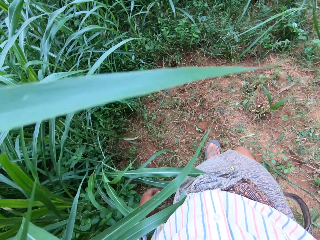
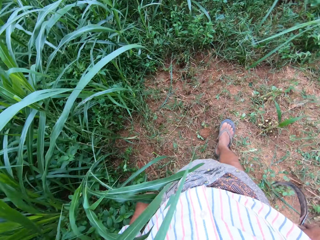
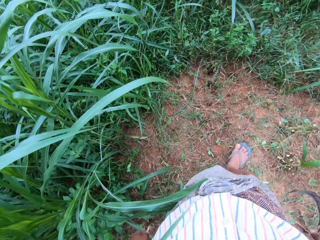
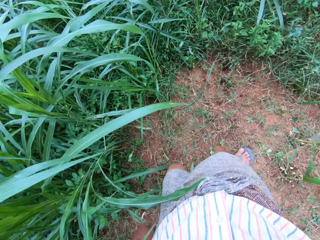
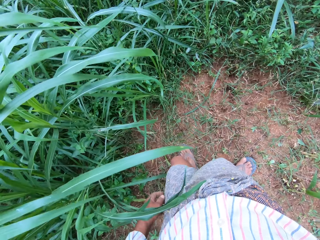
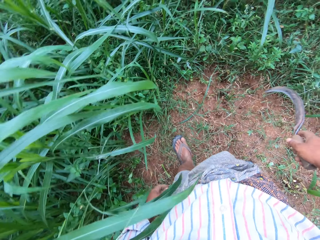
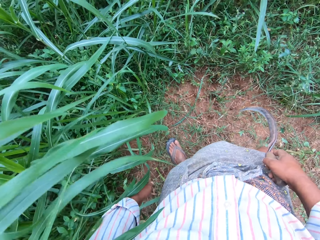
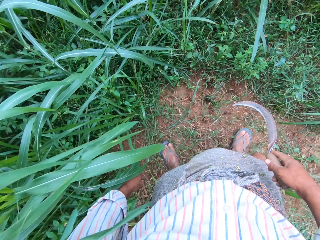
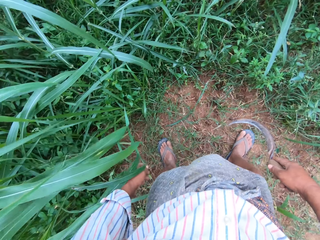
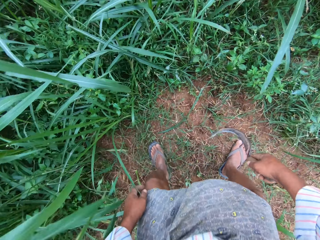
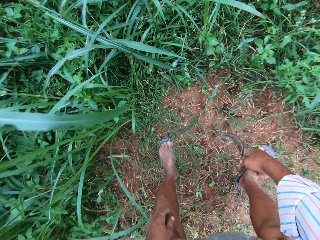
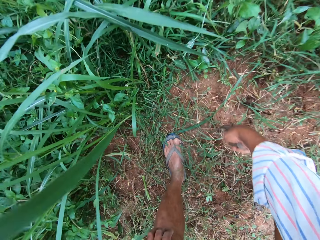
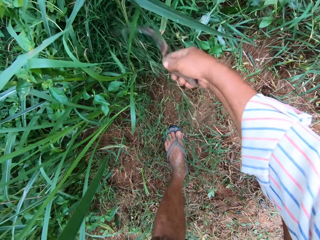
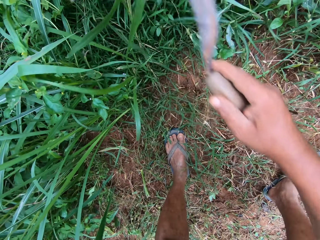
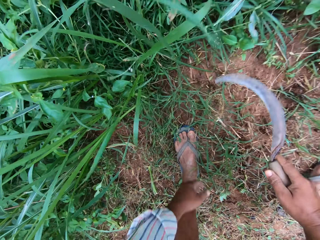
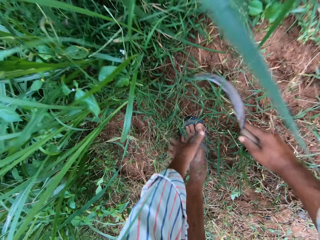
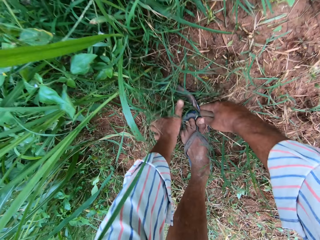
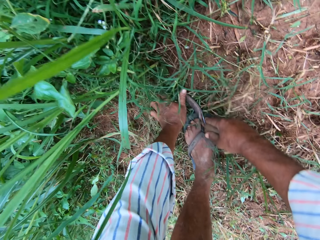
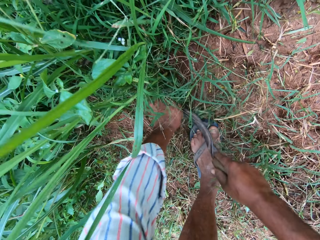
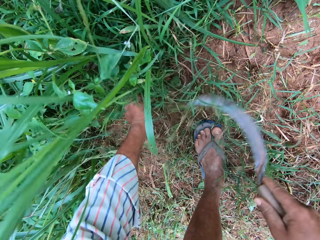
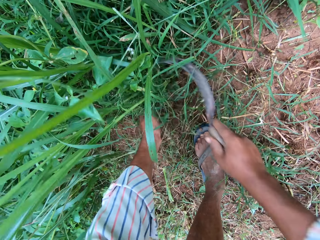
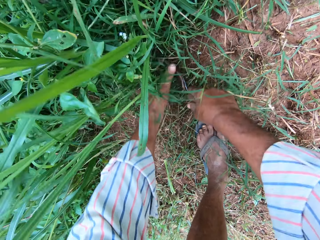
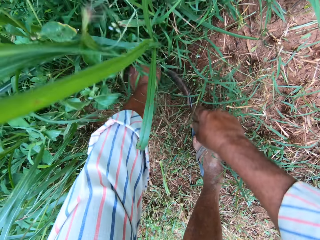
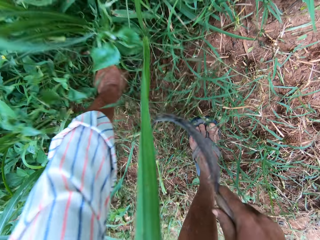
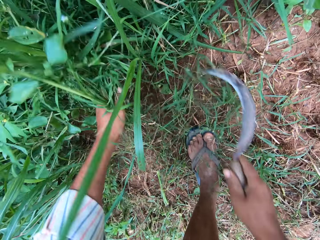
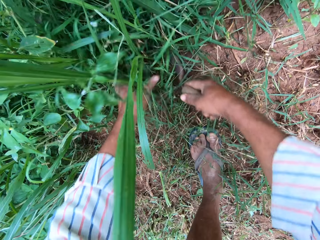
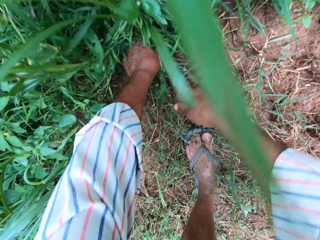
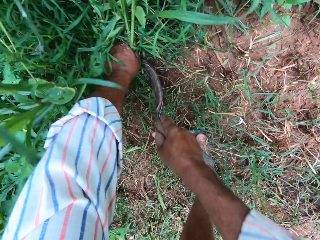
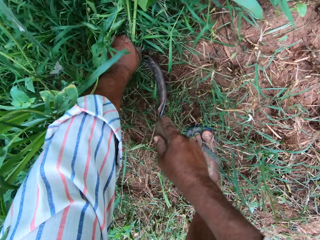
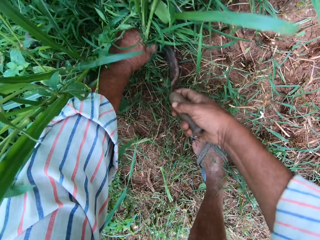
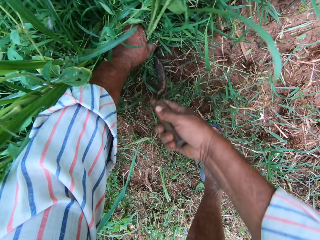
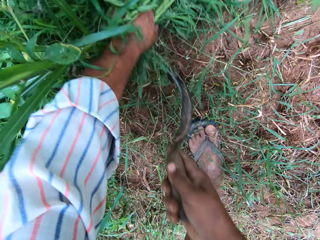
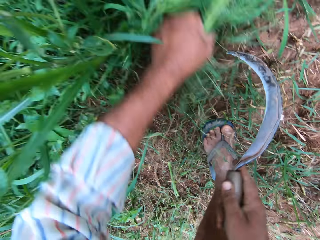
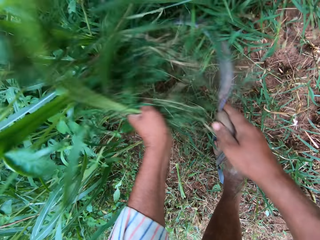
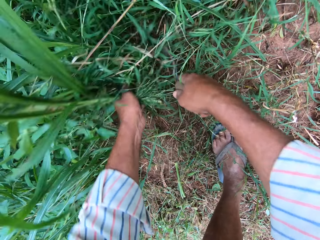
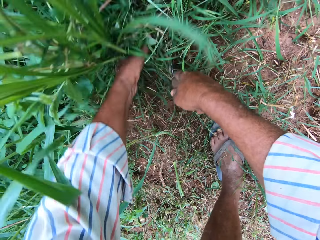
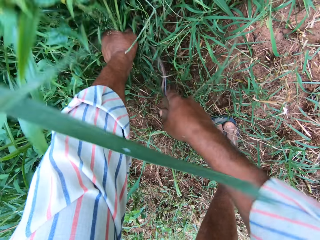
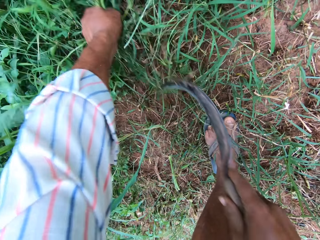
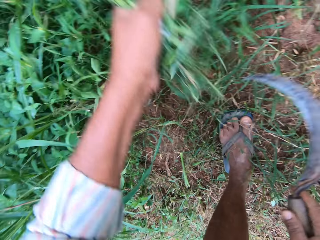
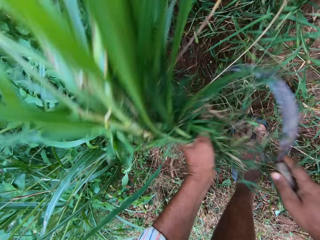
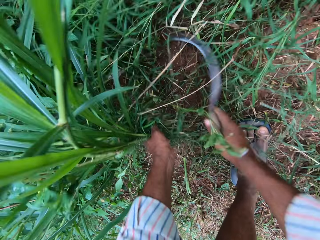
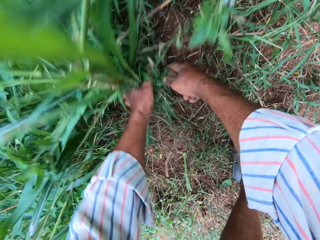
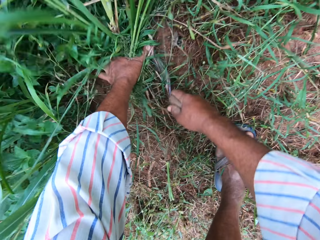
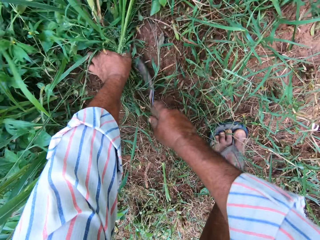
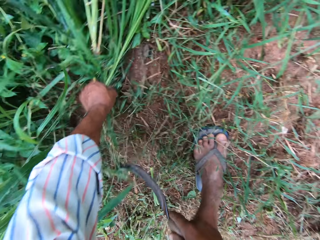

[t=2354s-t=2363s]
The camera wearer moves the grasses with the sickle in his right hand. He cuts the grasses with the sickle in his right hand. He holds the grasses with his left hand.

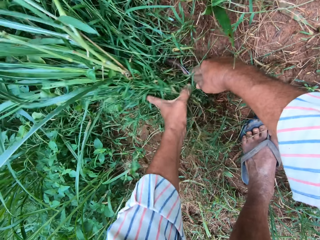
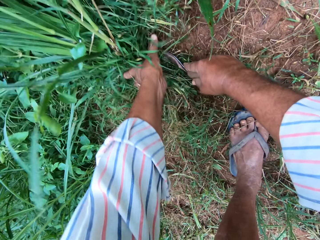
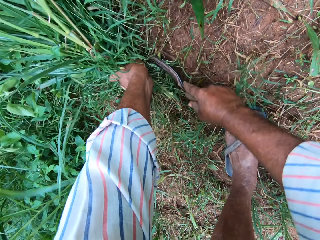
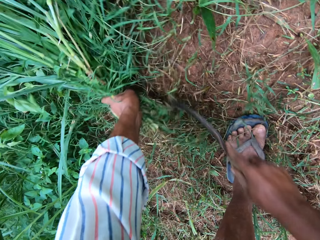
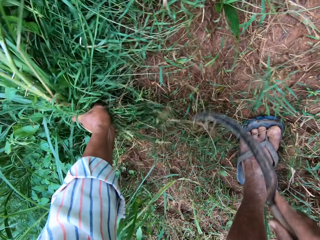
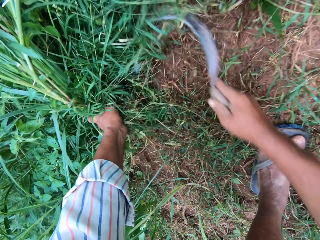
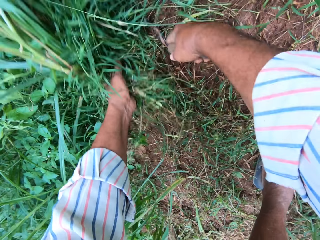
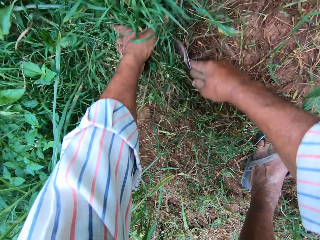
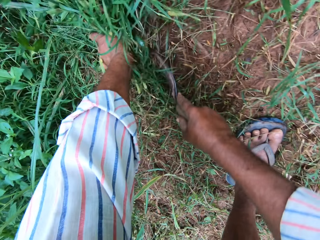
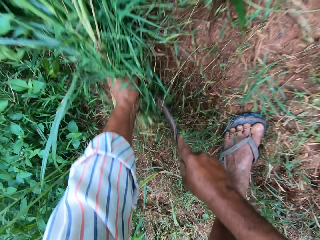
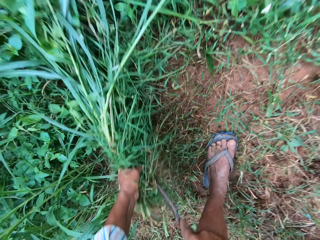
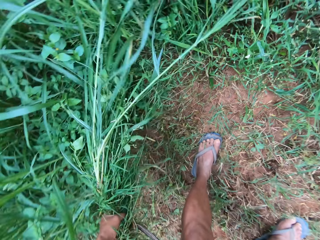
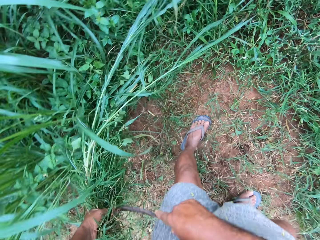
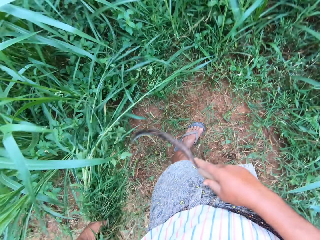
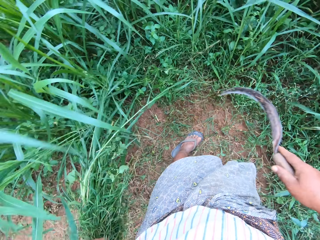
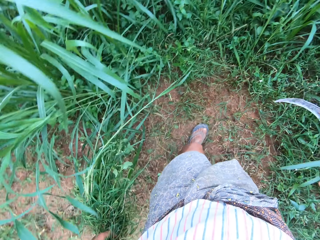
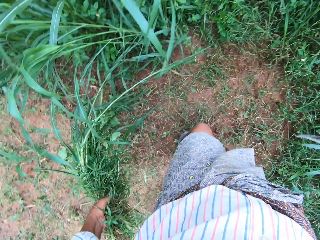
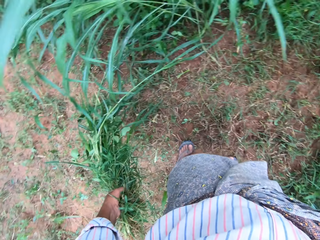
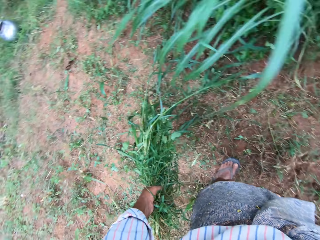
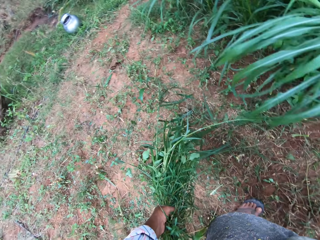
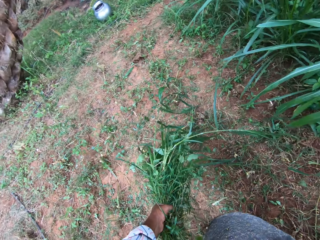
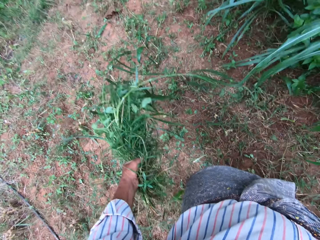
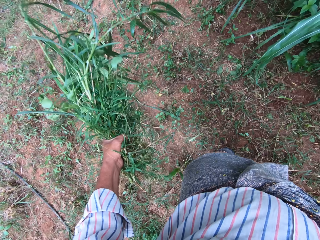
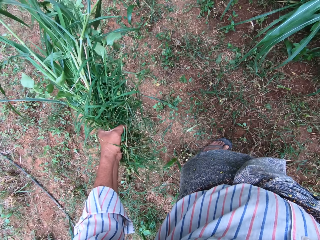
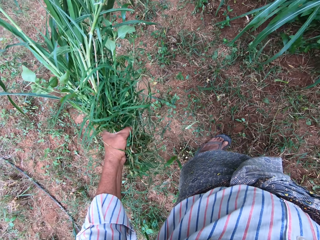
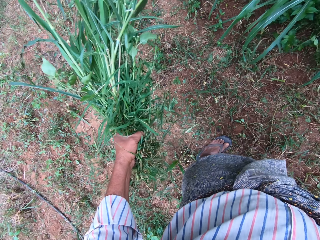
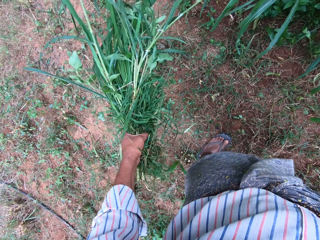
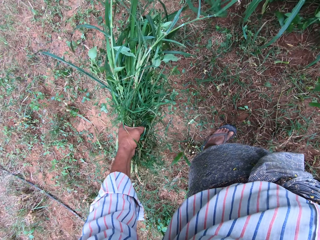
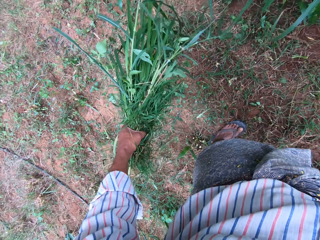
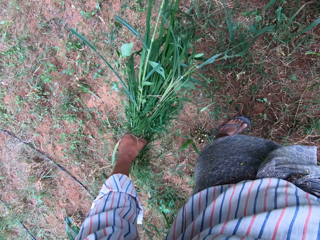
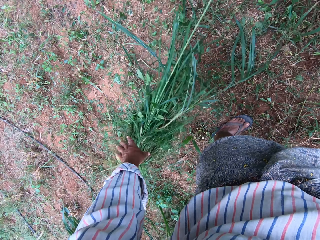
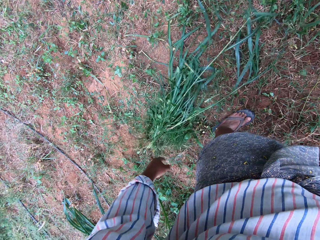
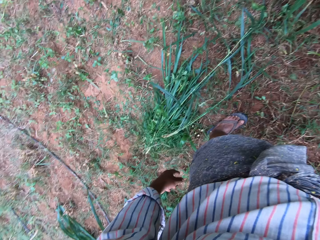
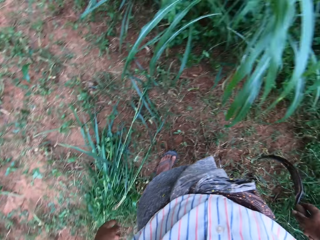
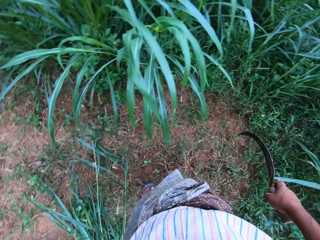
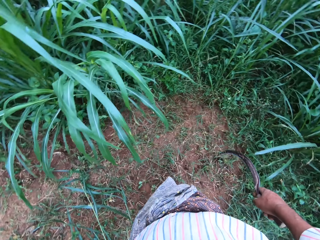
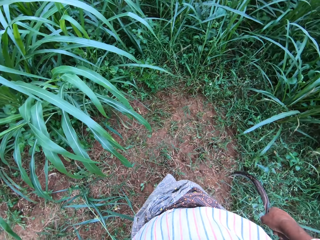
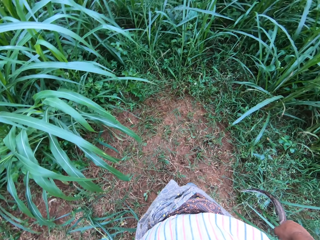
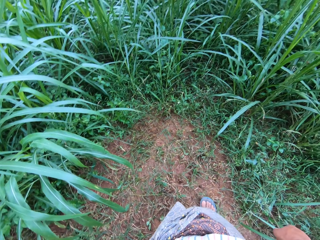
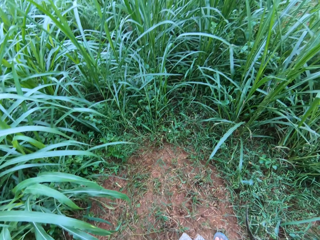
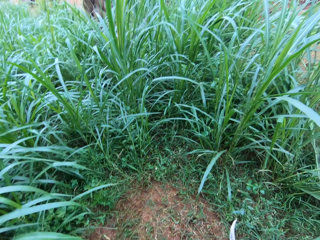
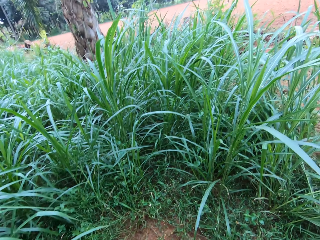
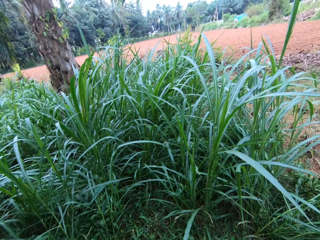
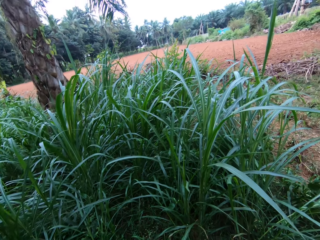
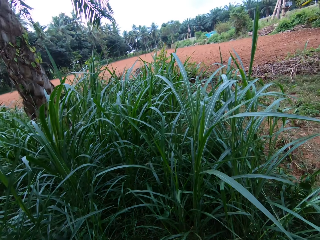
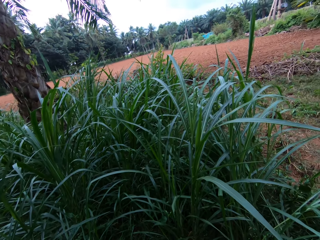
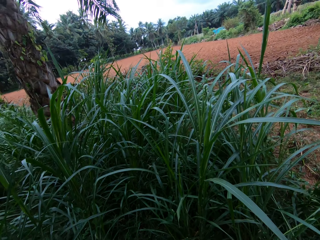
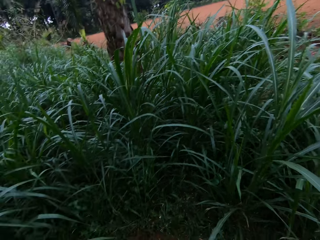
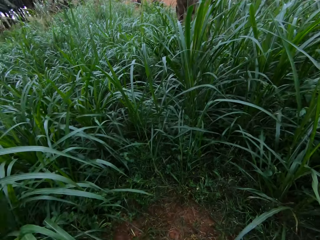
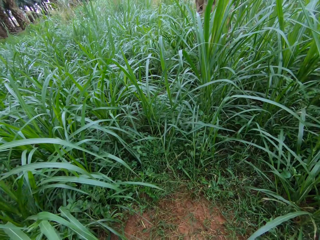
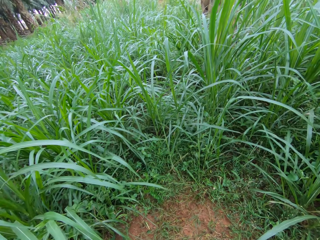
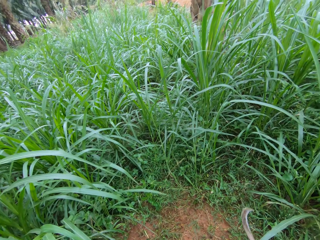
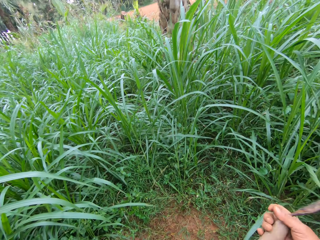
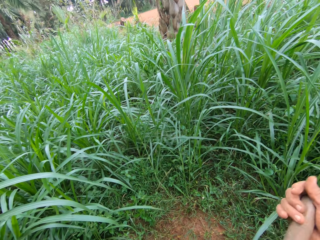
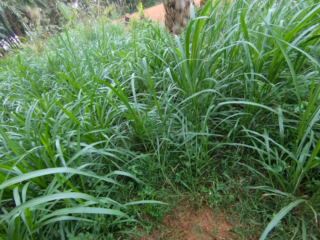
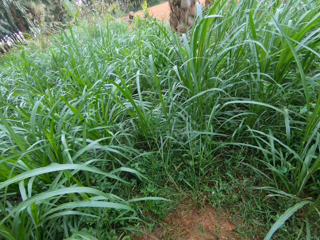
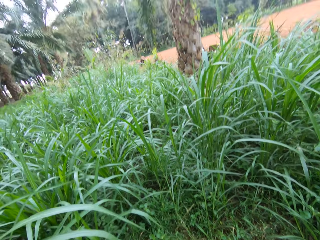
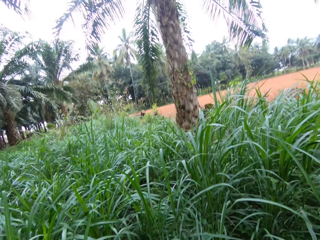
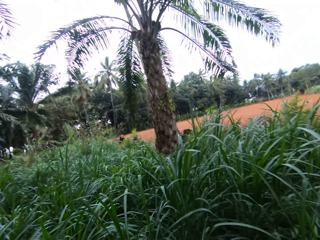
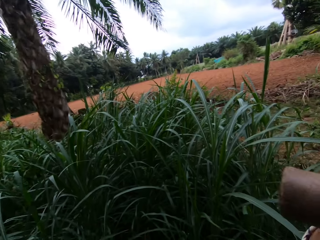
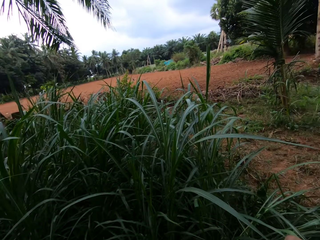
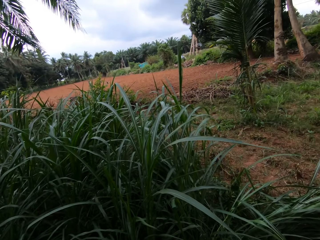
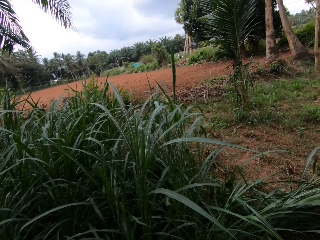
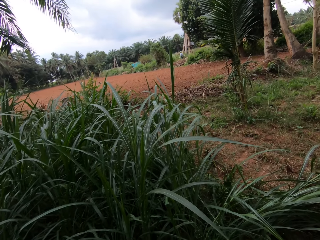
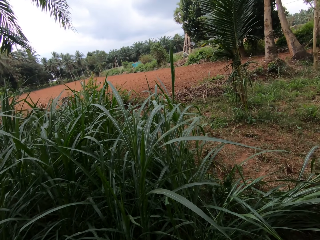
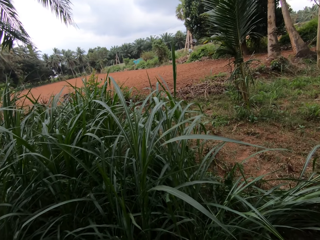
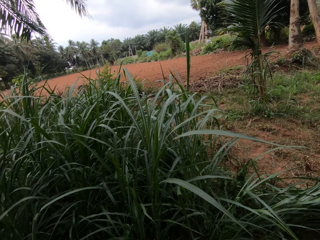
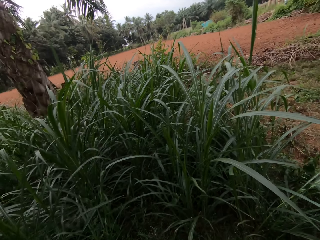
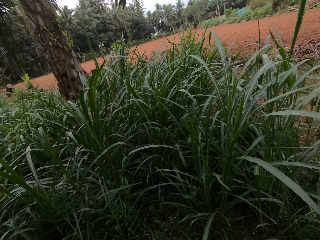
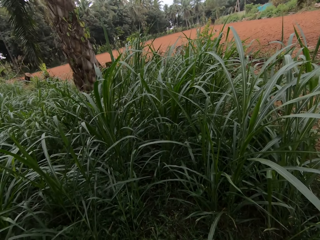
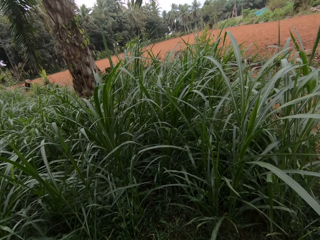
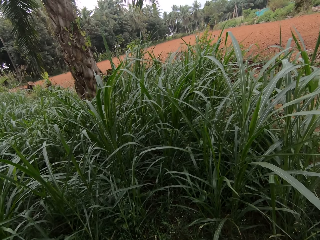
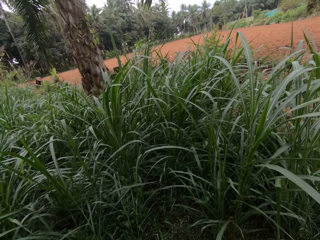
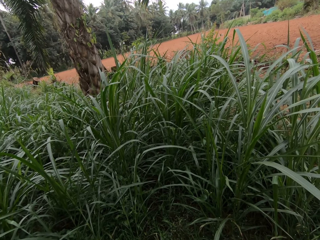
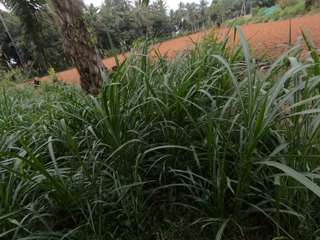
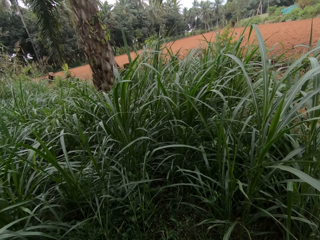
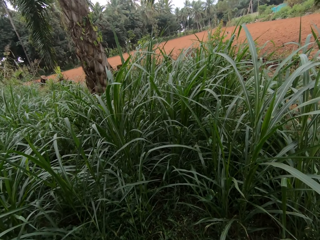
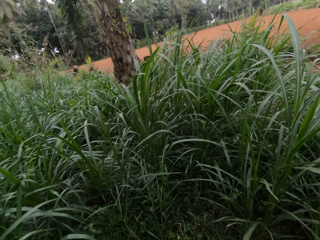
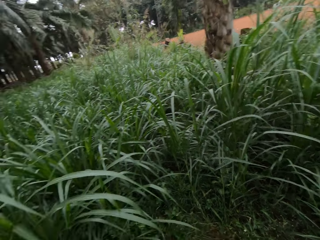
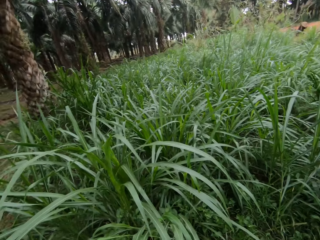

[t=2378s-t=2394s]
The camera wearer stops cutting the grasses. They drop the grasses on the floor.
